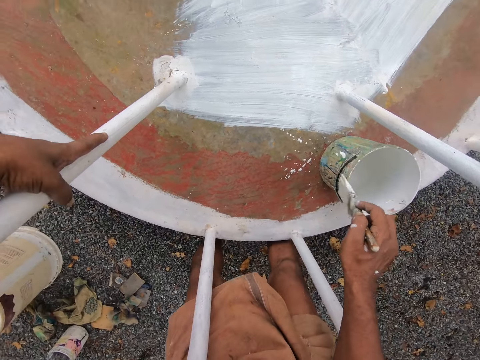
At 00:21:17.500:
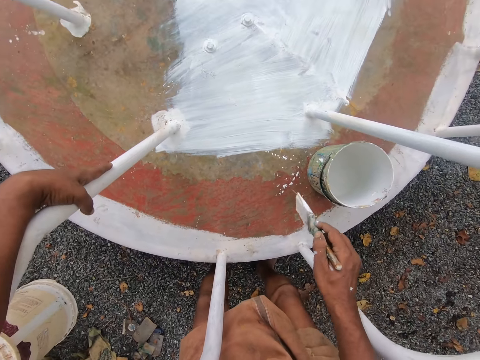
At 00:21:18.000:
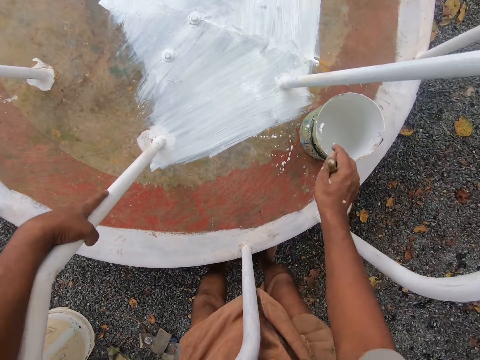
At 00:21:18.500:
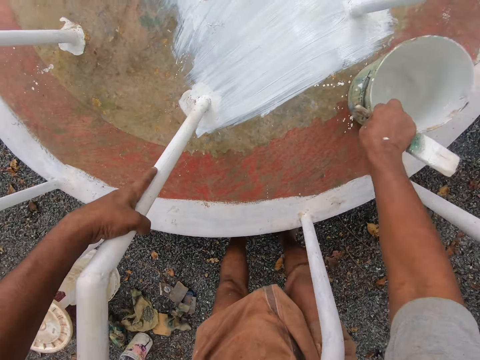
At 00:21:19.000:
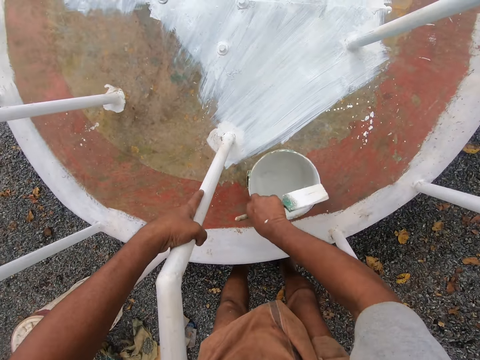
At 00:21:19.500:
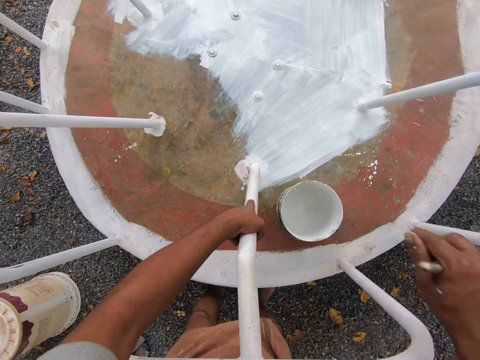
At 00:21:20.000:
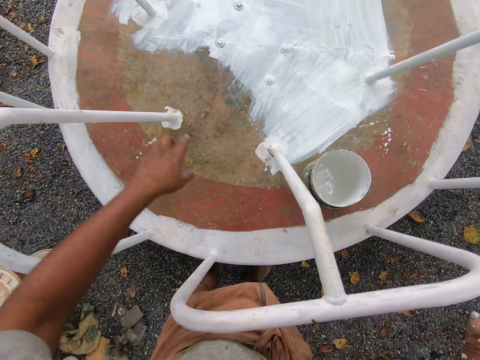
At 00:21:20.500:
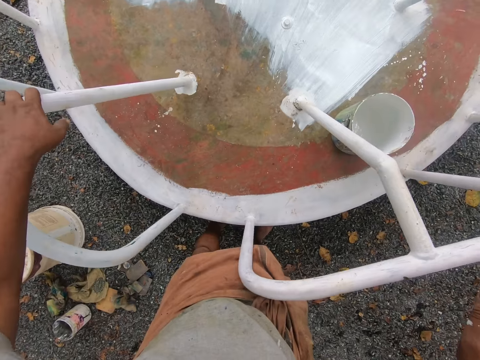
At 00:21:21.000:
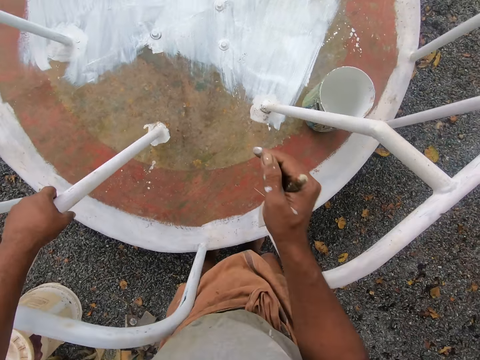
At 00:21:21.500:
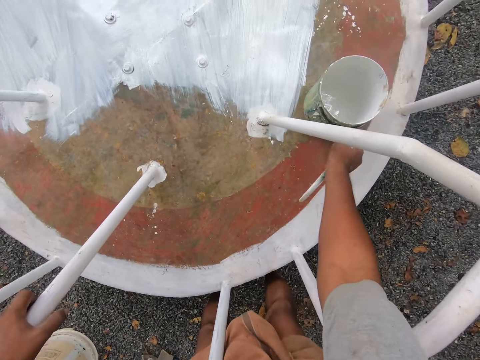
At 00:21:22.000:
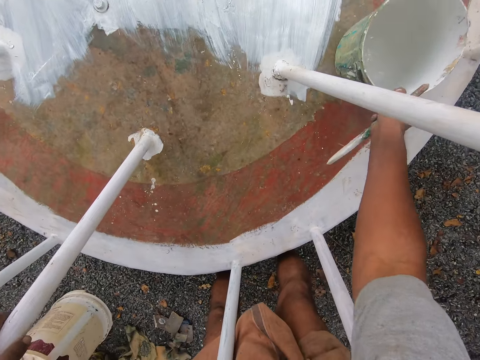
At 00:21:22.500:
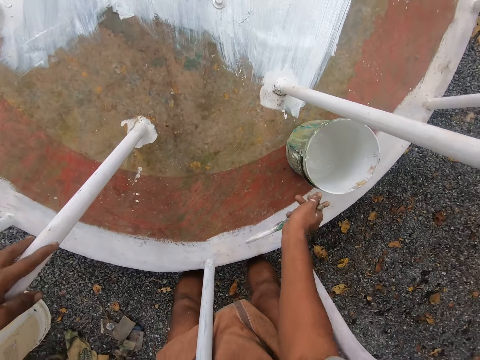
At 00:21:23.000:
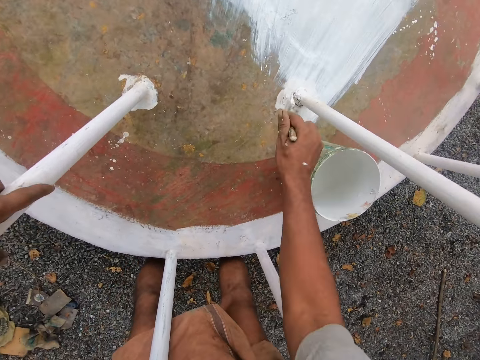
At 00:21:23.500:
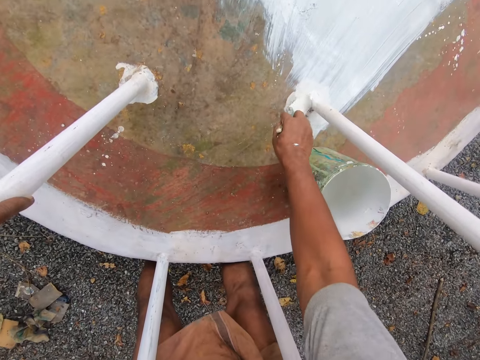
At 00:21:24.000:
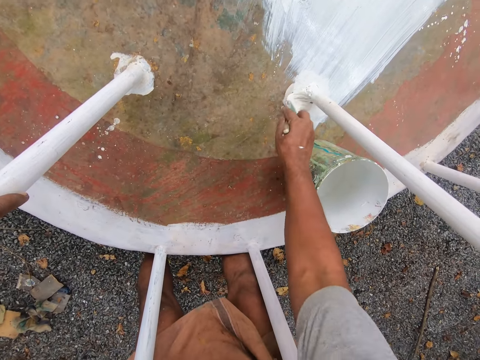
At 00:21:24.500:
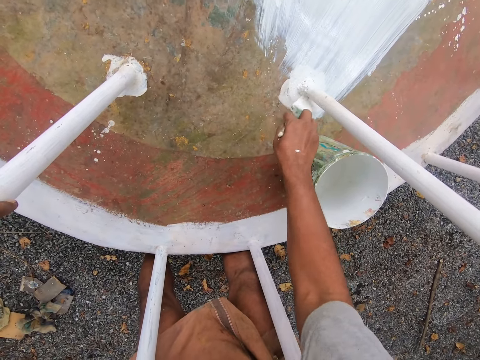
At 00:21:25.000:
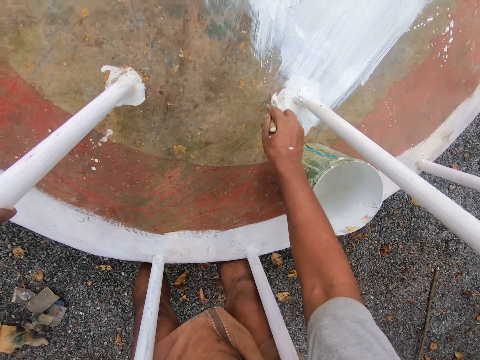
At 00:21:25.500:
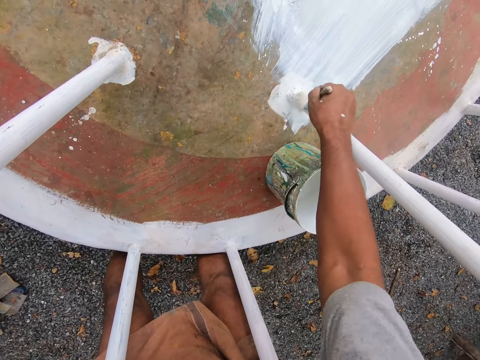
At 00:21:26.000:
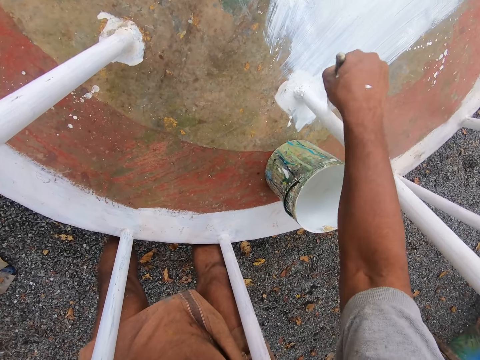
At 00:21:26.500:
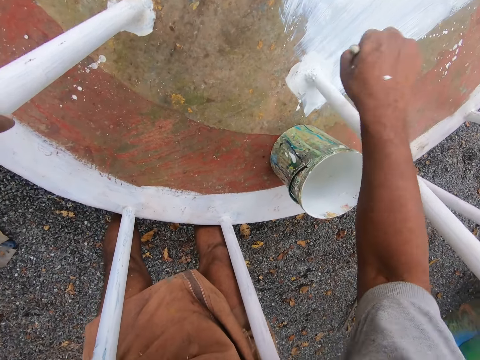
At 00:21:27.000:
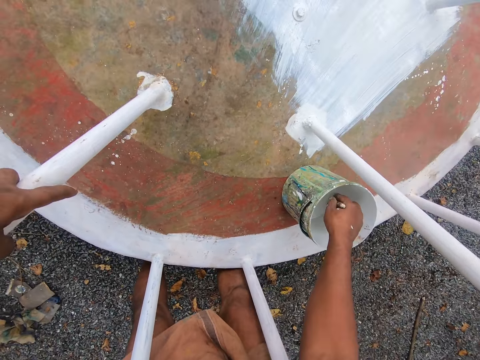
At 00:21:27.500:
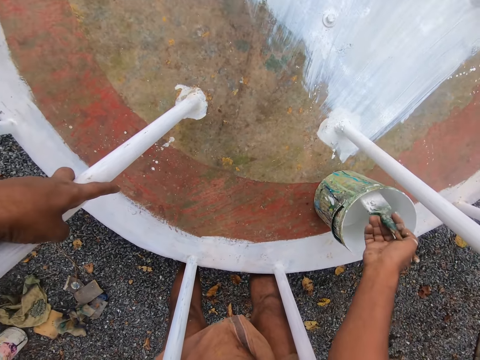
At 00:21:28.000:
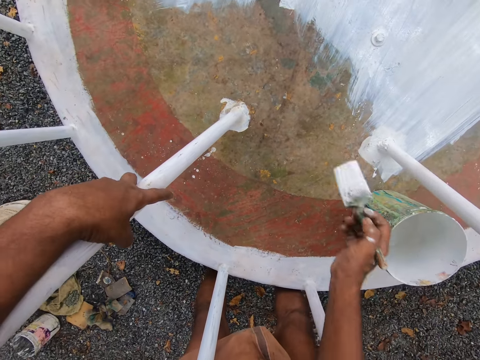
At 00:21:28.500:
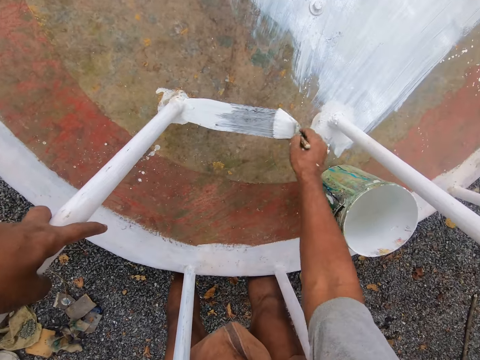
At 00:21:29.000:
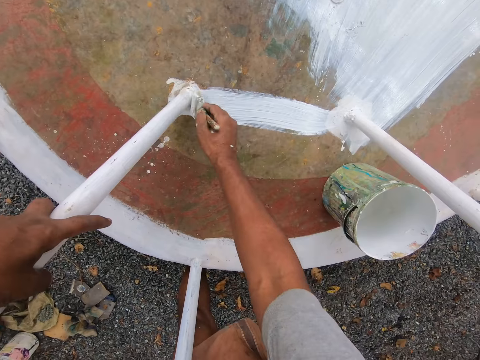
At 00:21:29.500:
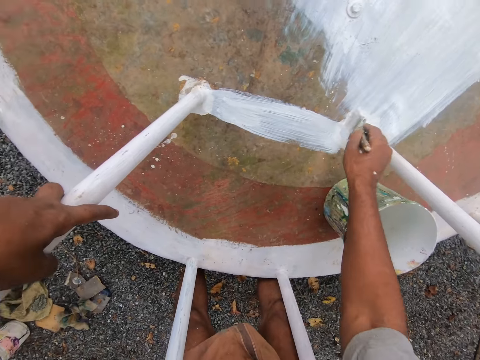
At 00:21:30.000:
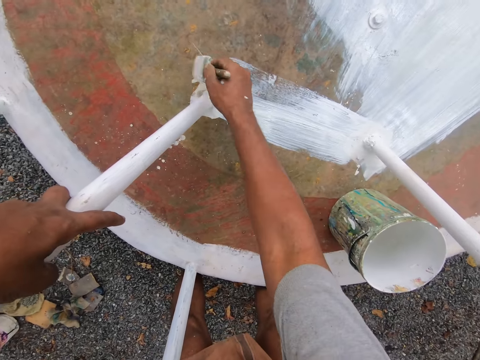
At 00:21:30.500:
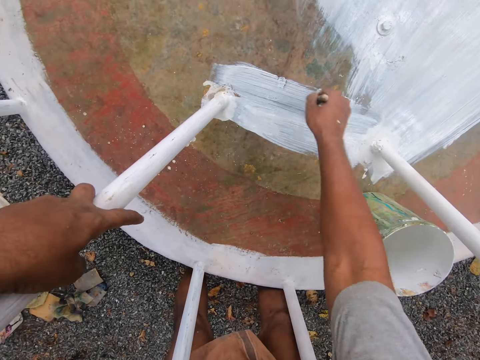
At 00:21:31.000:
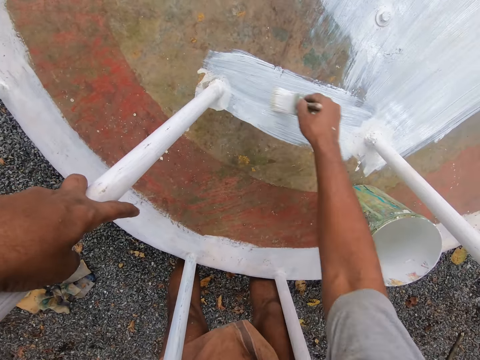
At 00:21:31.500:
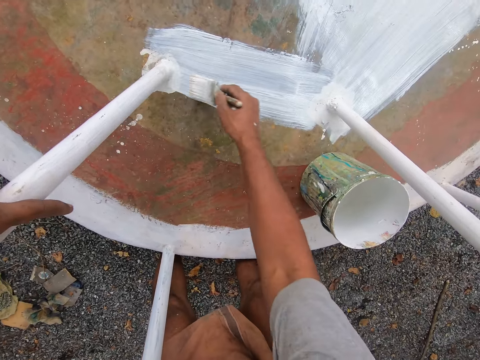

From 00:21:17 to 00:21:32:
The camera wearer stares at the swing. He moves the paint bucket with his right hand towards his left side. He rotates the playground roundabout with his left hand. He moves the paint bucket with his right hand towards his left side. He paints the playground roundabout with the paint brush in his right hand. He paints the railing with the paint brush. He dips the paint brush in his right hand into the paint bucket on the playground roundabout. He removes the paint brush from the bucket. He paints the playground roundabout with the paint brush in his right hand.

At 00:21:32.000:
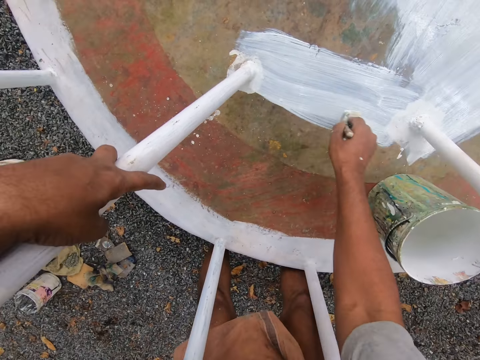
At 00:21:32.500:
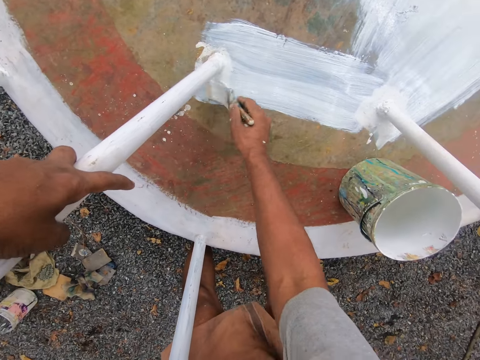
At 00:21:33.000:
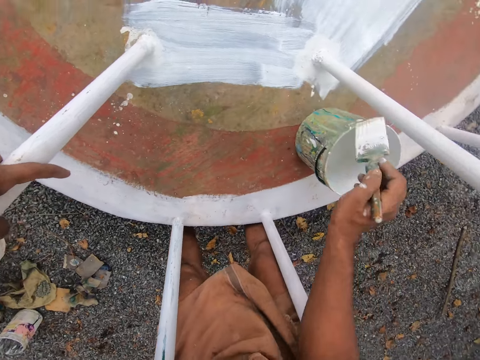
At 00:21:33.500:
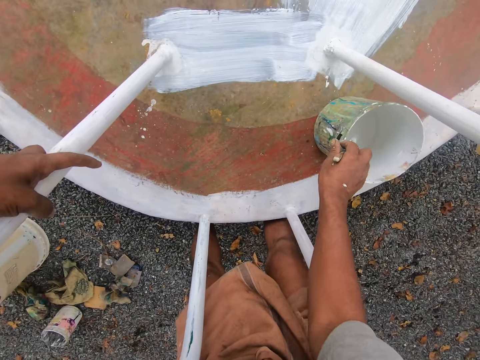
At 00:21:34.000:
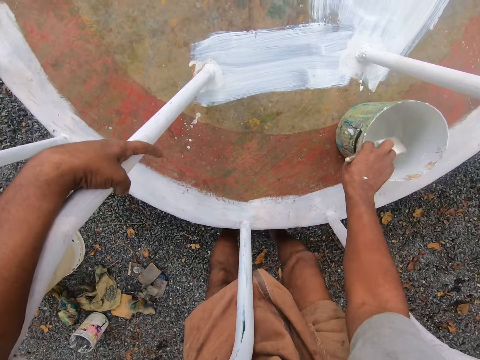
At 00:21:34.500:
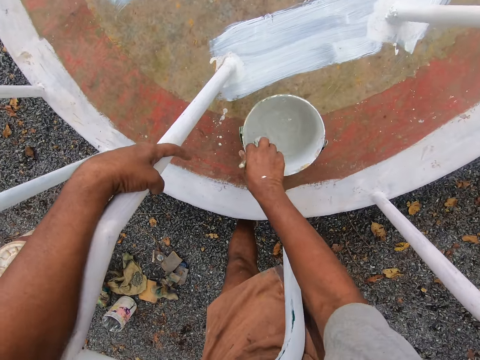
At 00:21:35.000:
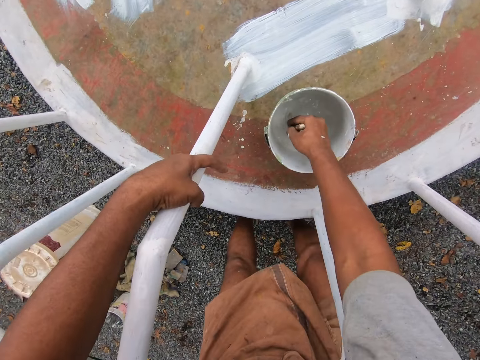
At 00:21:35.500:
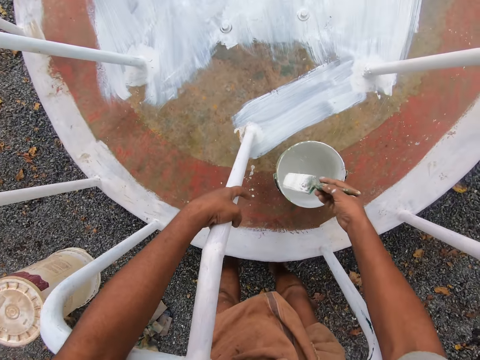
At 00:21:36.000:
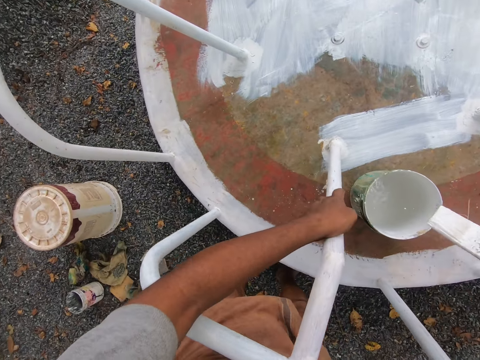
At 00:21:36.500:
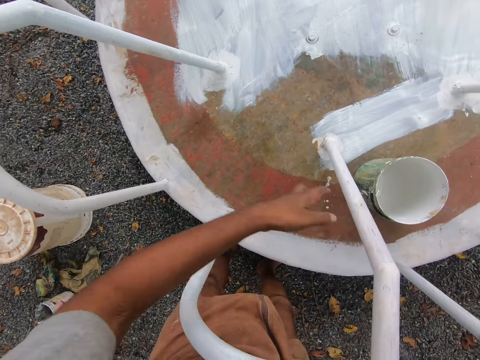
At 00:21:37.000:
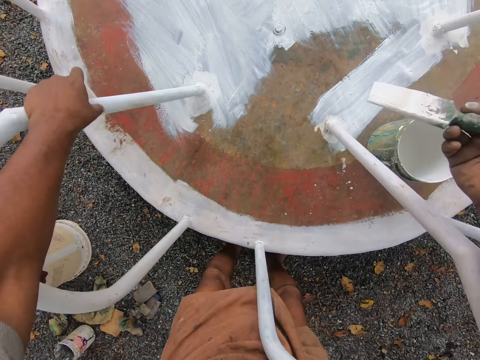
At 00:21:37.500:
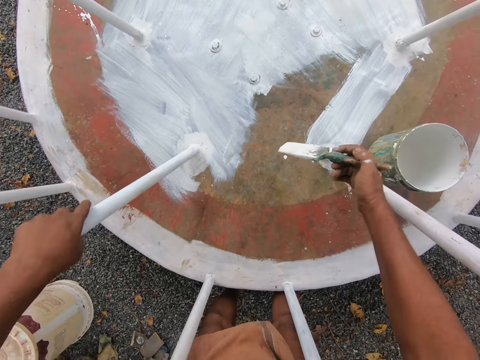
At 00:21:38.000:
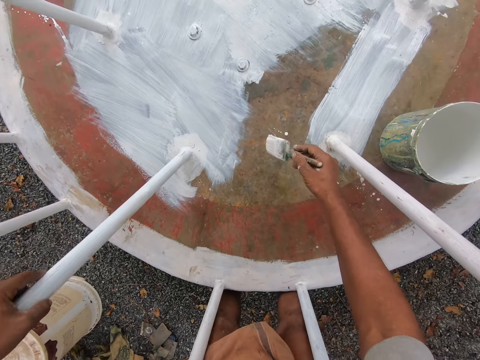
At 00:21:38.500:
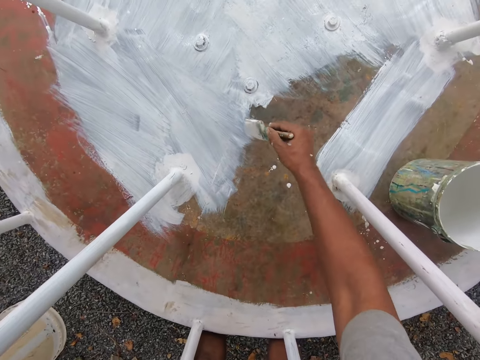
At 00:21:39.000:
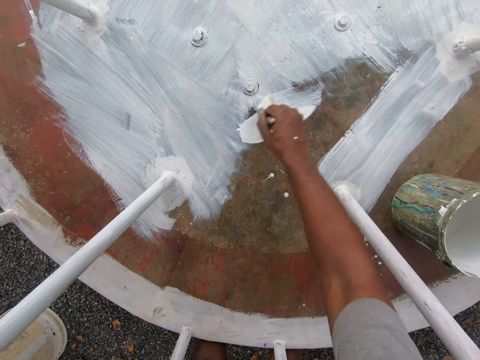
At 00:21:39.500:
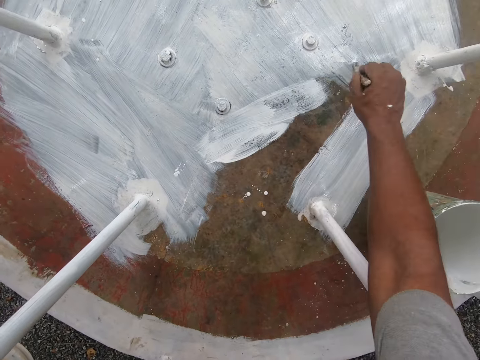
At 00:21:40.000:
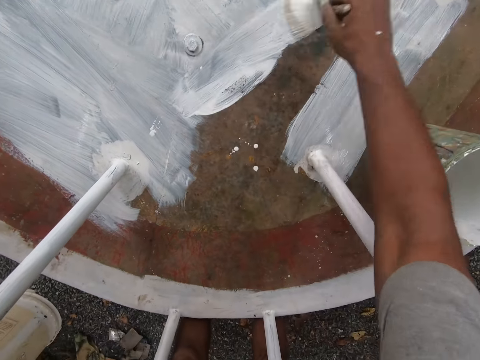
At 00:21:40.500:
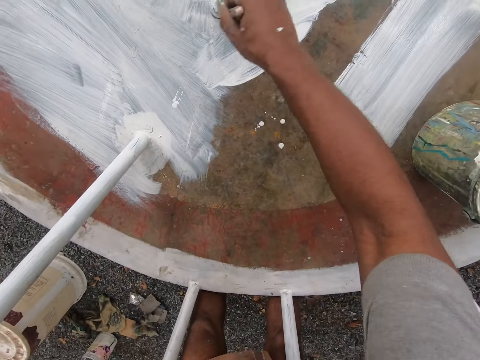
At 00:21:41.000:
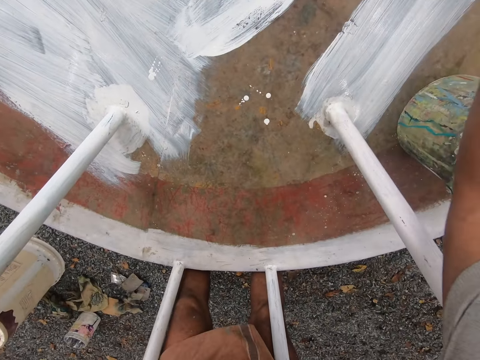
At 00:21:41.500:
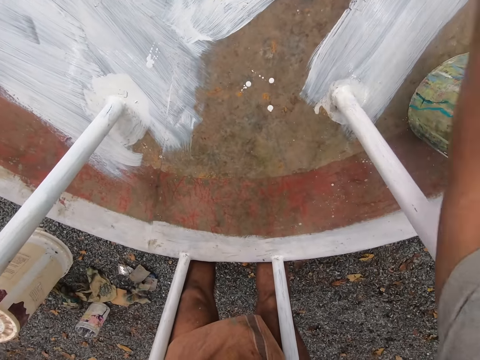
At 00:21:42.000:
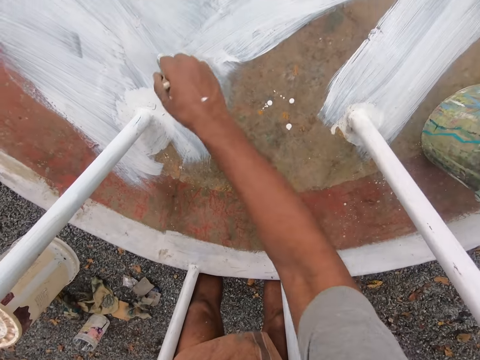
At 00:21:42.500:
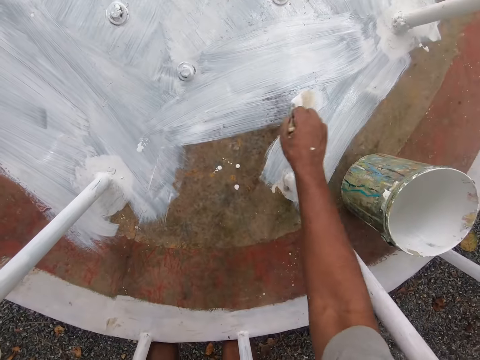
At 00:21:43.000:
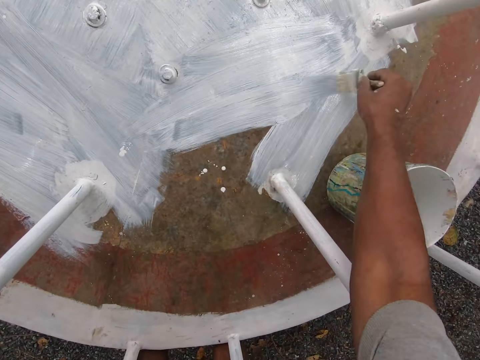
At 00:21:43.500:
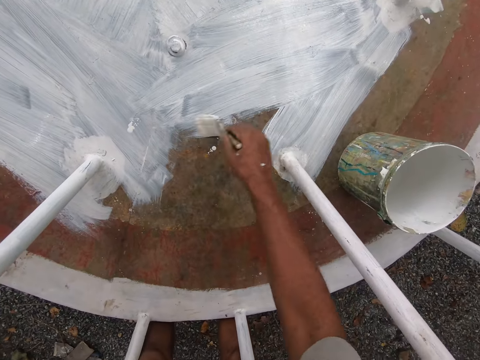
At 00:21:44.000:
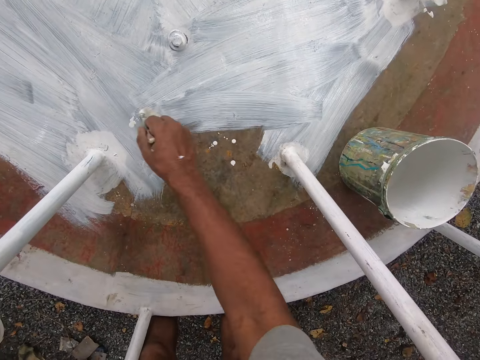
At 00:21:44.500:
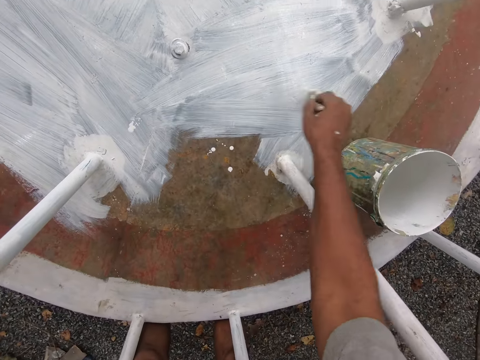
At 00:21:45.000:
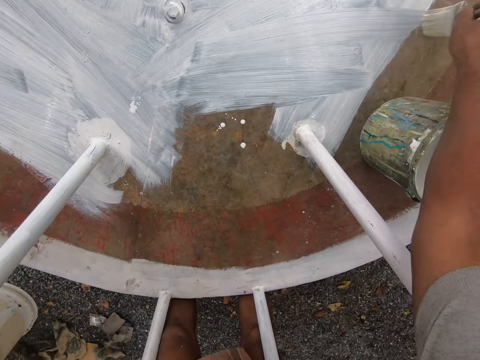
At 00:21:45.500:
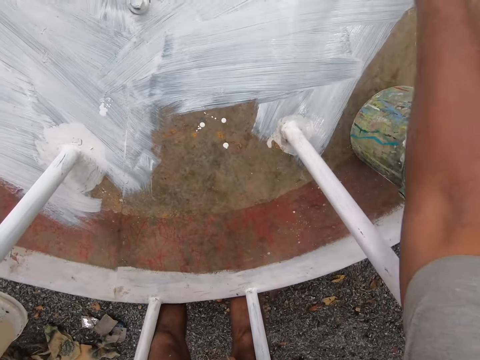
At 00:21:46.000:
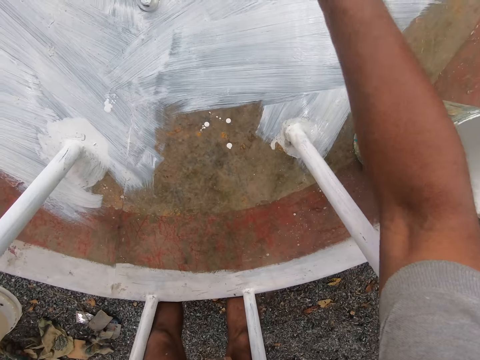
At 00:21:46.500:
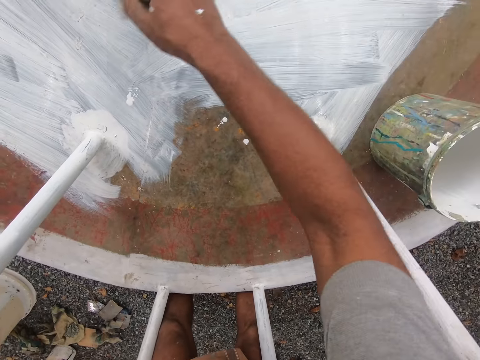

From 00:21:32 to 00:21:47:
The camera wearer moves the paint bucket with his right hand towards his left side. He dips the paint brush in his right hand into the paint bucket on the playground roundabout. He removes the paint brush from the bucket. He rotates the playground roundabout with his left hand. He holds another railing with his left hand. He stops the playground roundabout with his left hand. He paints the playground roundabout with the paint brush in his right hand.
